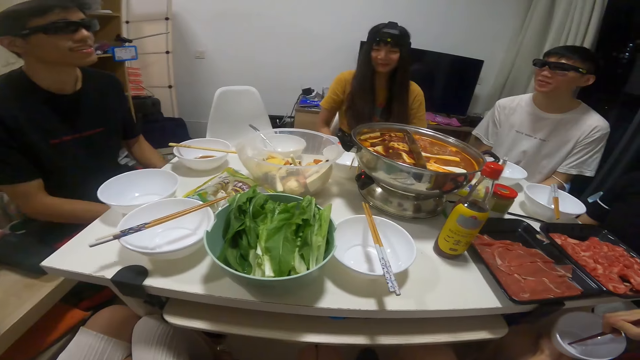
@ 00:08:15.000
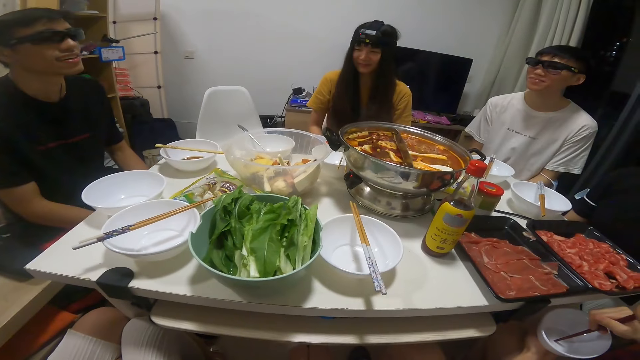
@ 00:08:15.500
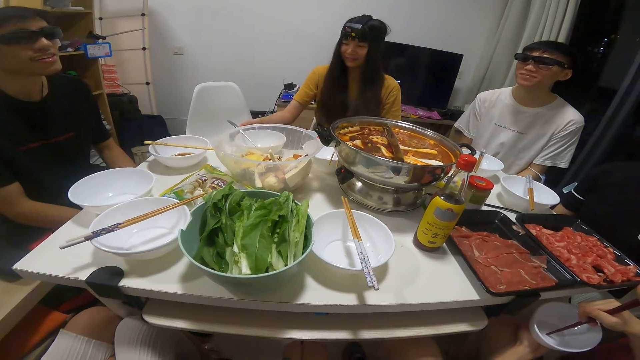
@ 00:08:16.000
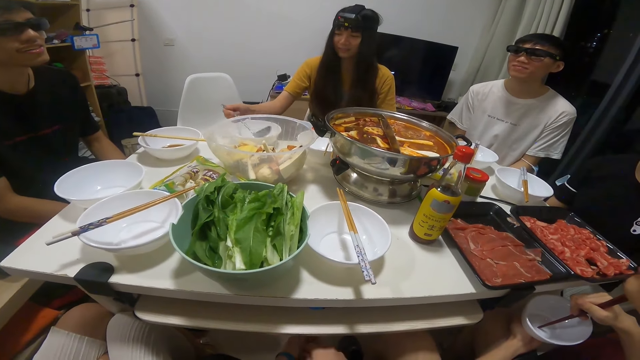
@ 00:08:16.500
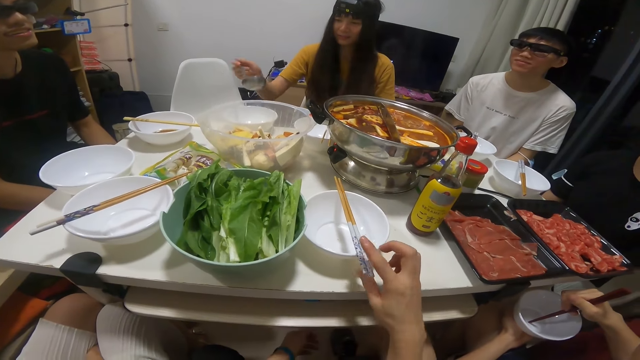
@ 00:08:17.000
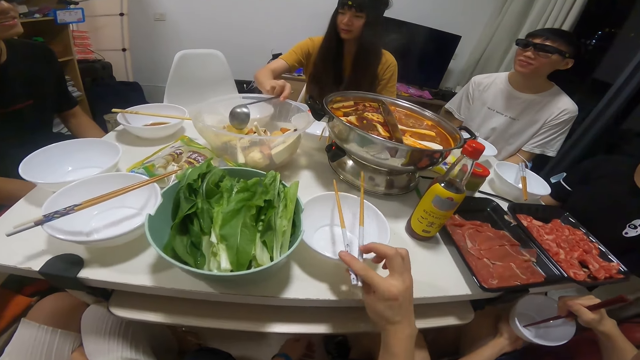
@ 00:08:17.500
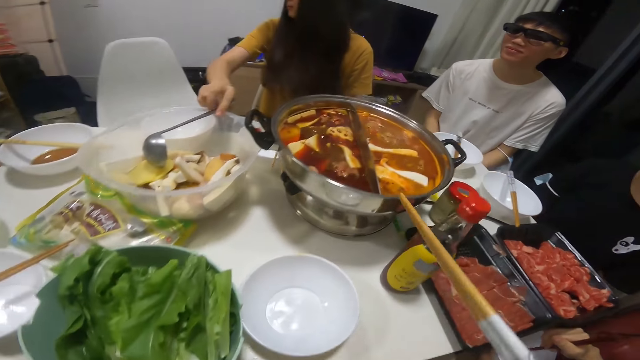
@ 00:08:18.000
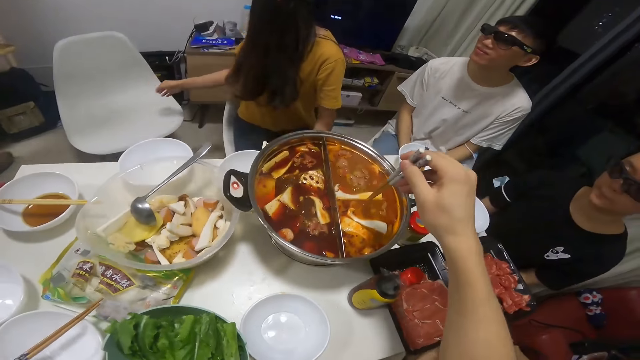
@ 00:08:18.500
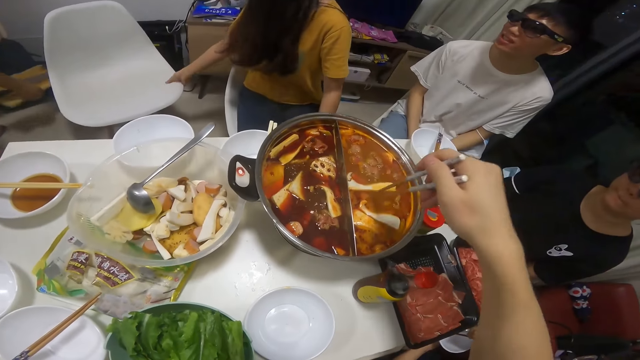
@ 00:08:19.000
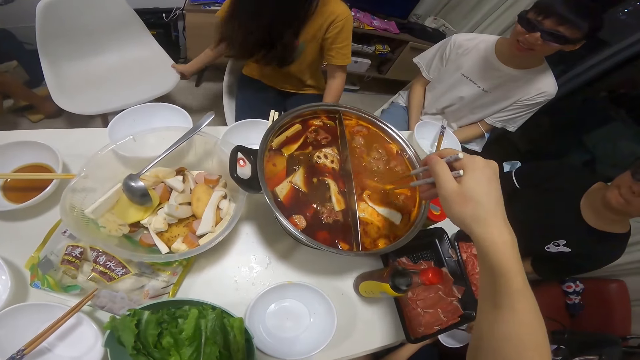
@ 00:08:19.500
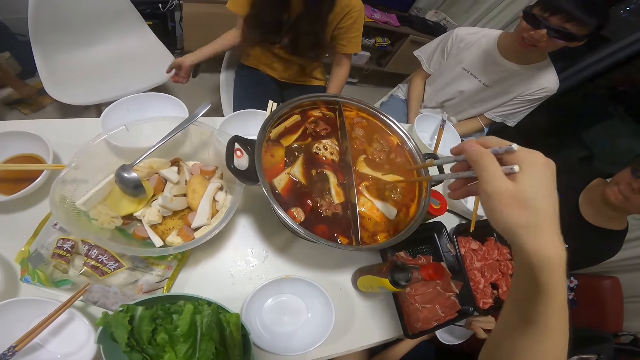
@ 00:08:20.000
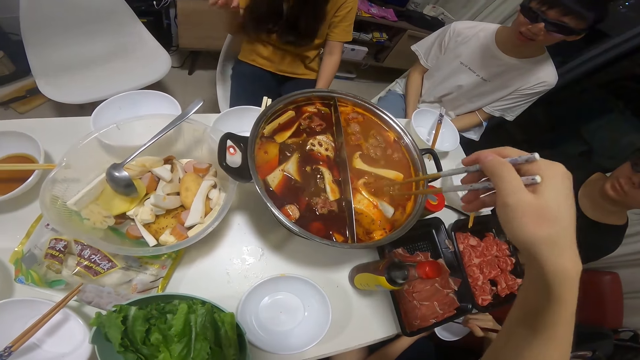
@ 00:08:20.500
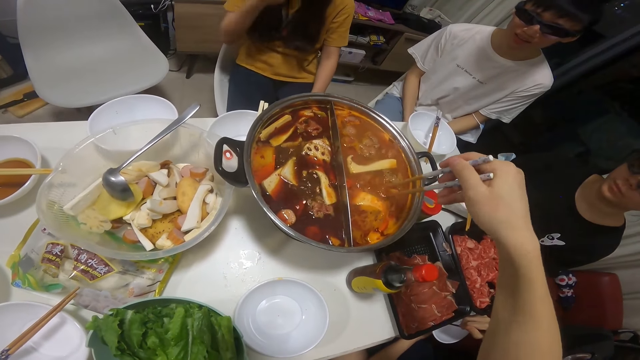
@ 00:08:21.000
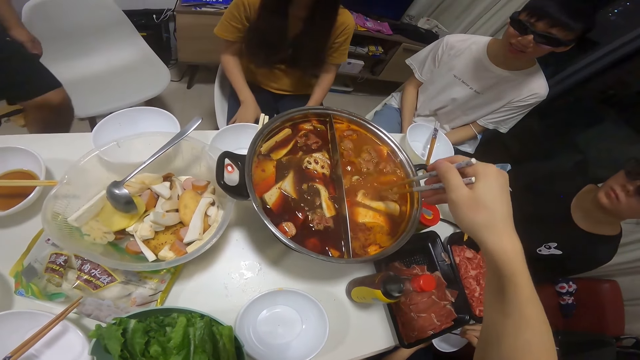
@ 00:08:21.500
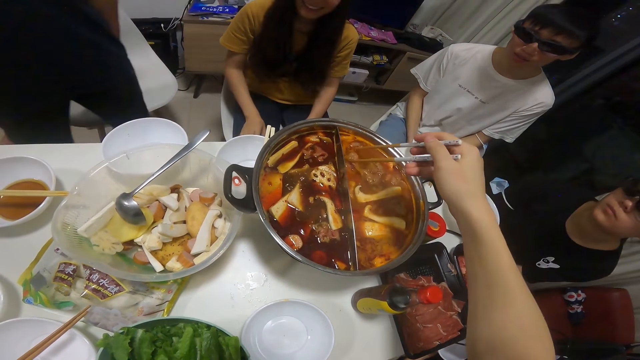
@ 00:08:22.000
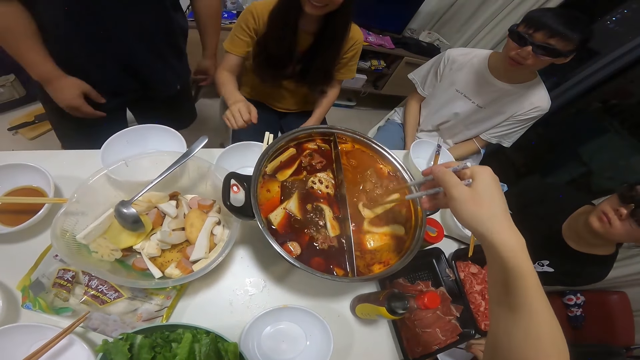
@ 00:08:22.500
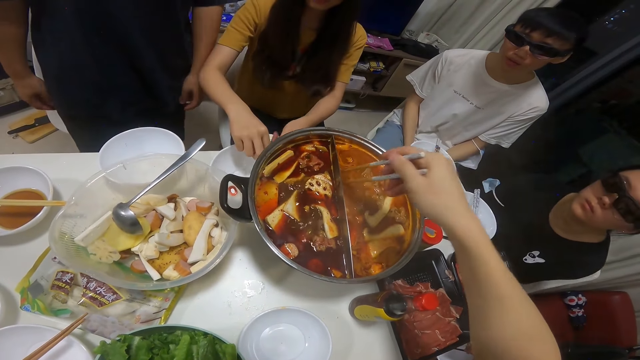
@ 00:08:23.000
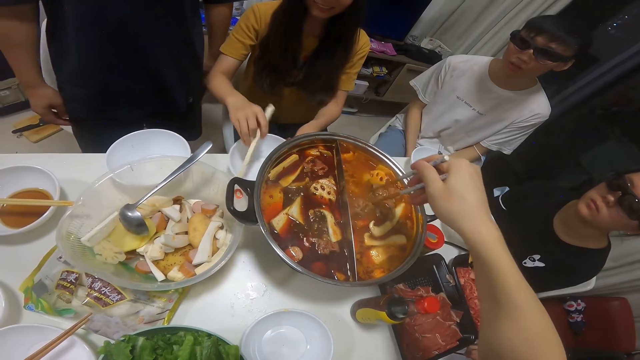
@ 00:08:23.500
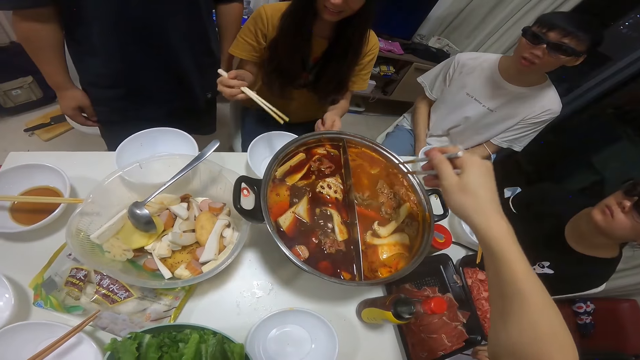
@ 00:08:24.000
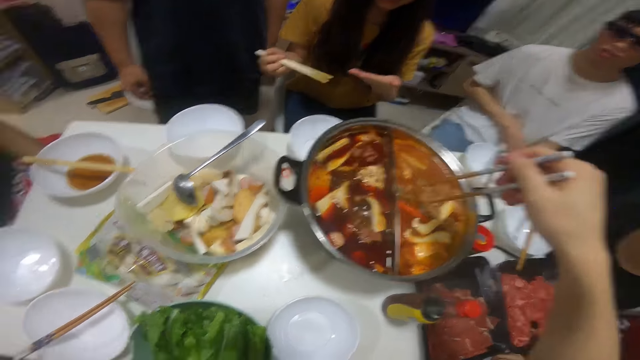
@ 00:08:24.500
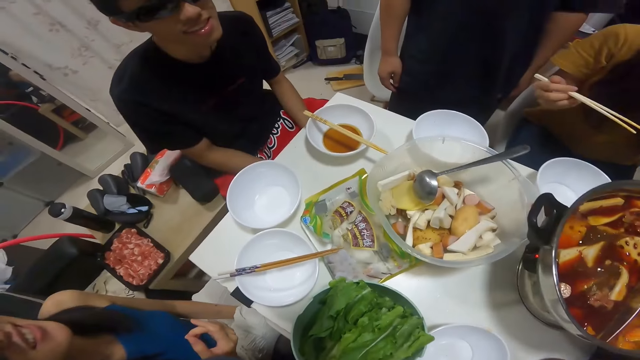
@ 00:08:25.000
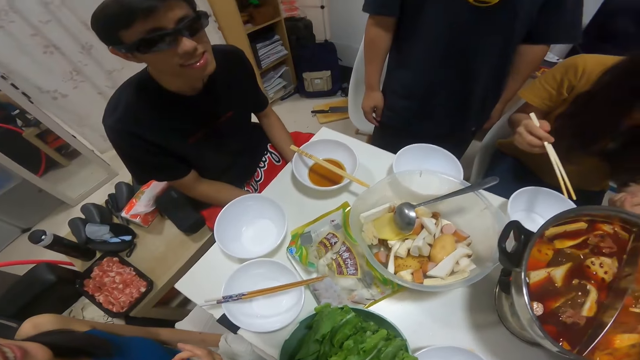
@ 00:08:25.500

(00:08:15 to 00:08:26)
A woman takes the spoon in the bowl with her left hand. The woman drops the spoon in the bowl of fried lotus. The camera wearer takes the chopstick in the bowl. He puts the spoon on the bowl. He stirs the boiling soup with his chopstick. The woman takes the chopstick in the bowl with her left hand.

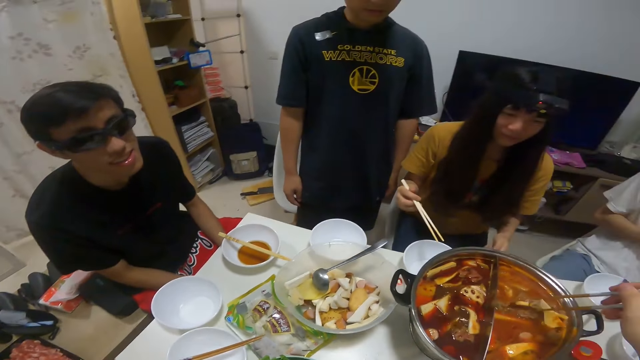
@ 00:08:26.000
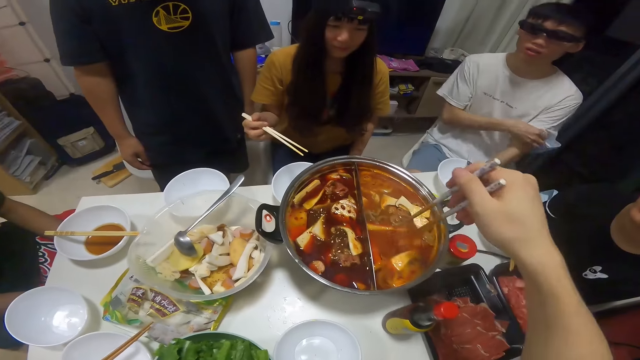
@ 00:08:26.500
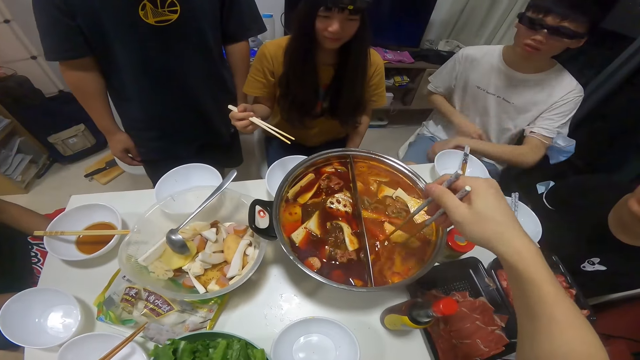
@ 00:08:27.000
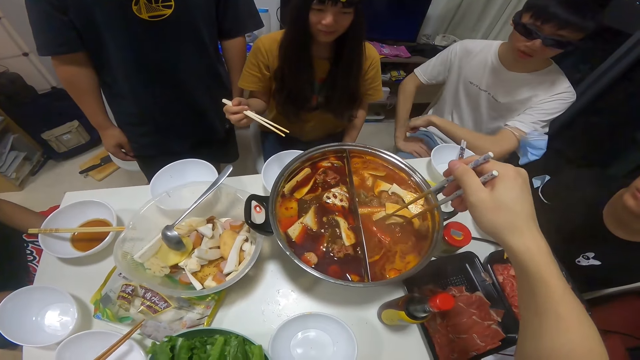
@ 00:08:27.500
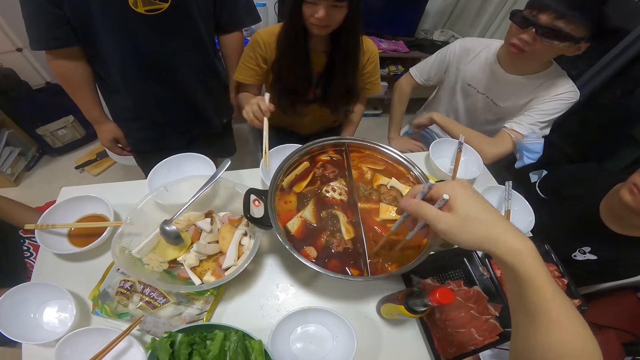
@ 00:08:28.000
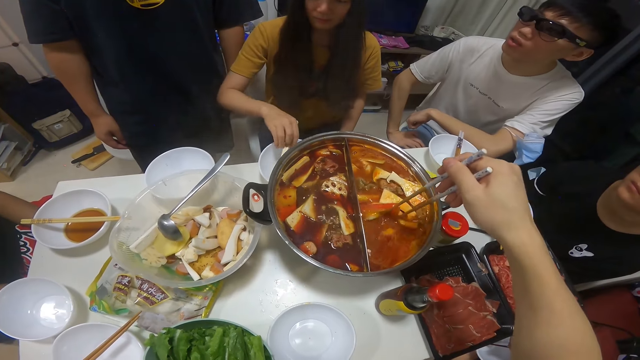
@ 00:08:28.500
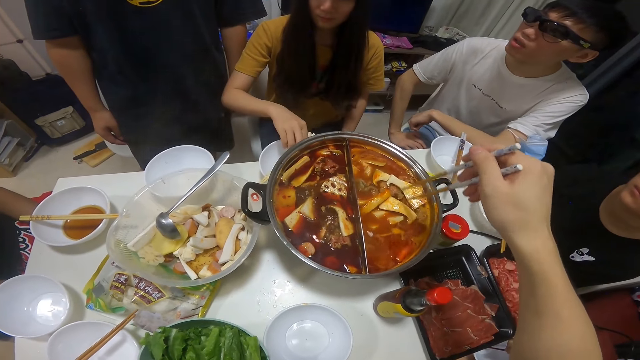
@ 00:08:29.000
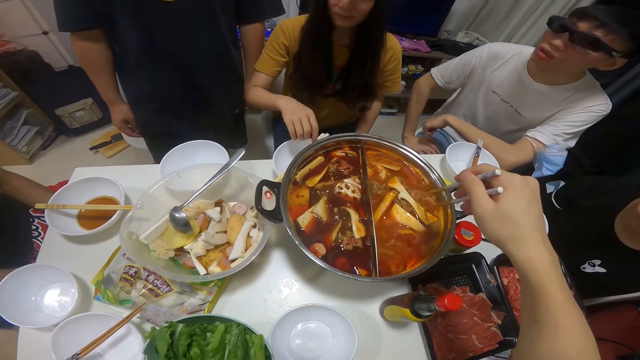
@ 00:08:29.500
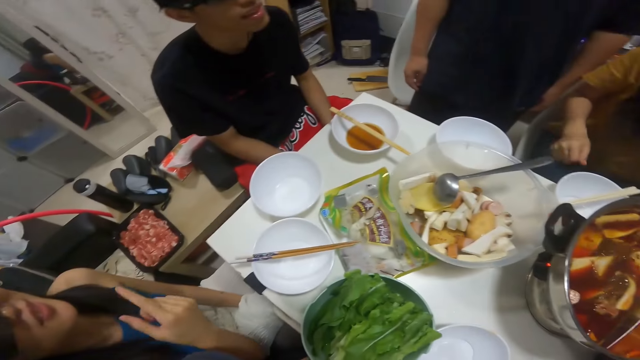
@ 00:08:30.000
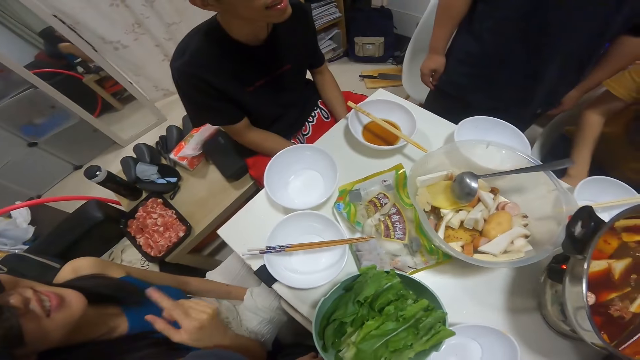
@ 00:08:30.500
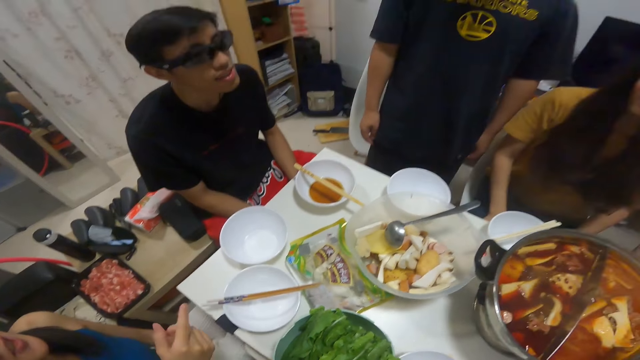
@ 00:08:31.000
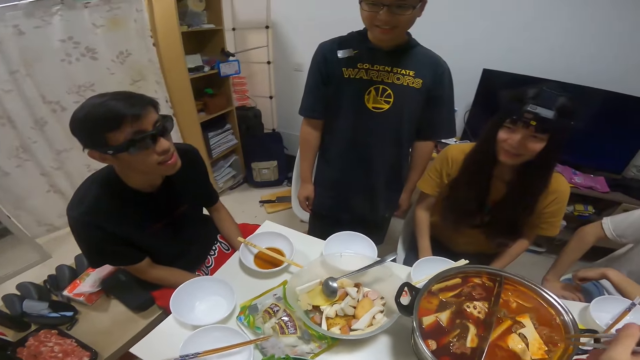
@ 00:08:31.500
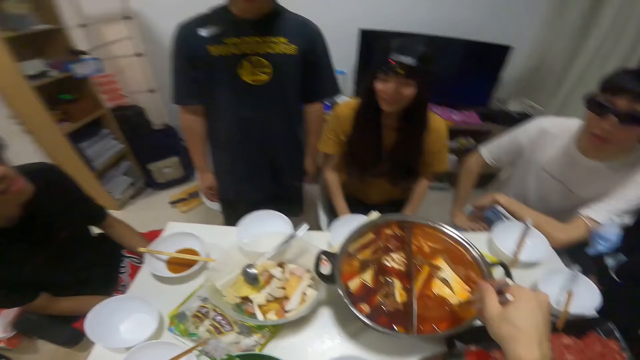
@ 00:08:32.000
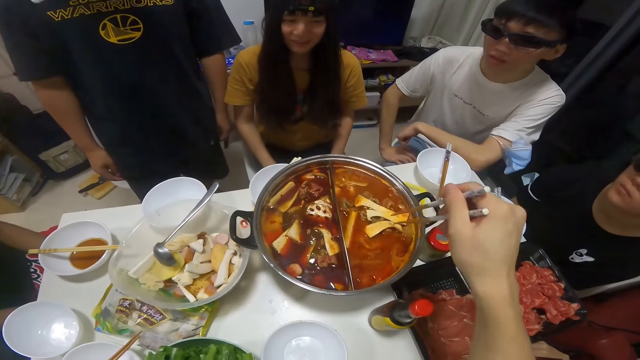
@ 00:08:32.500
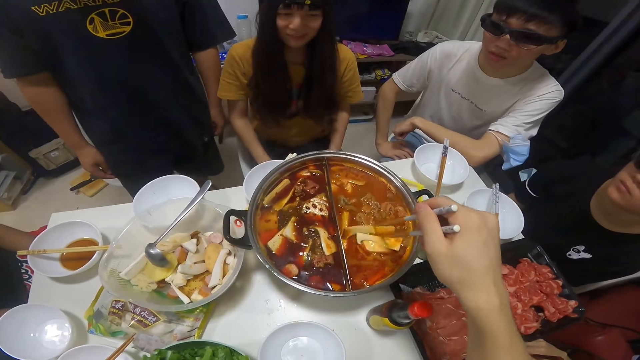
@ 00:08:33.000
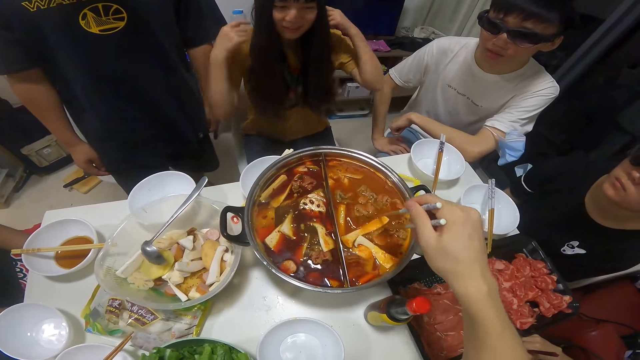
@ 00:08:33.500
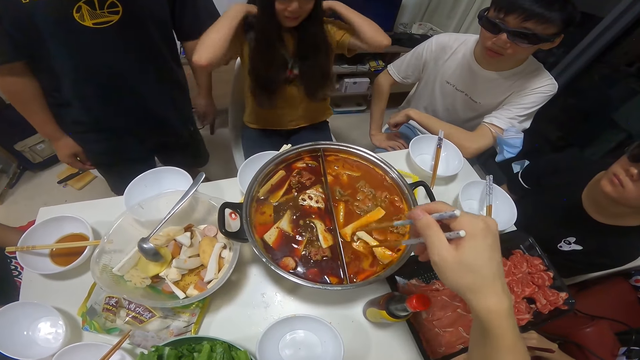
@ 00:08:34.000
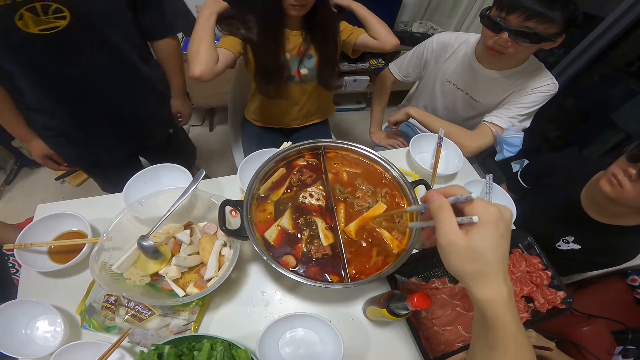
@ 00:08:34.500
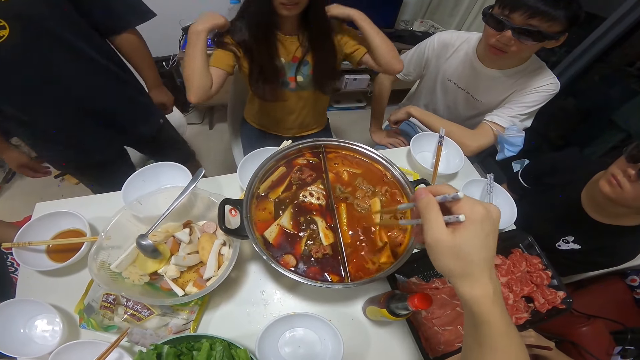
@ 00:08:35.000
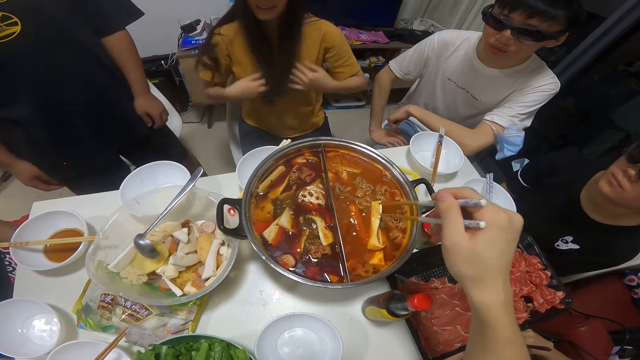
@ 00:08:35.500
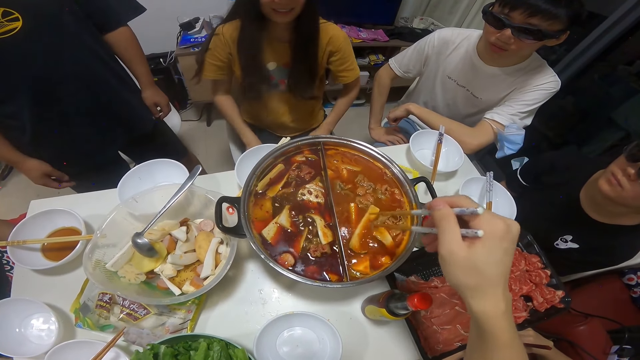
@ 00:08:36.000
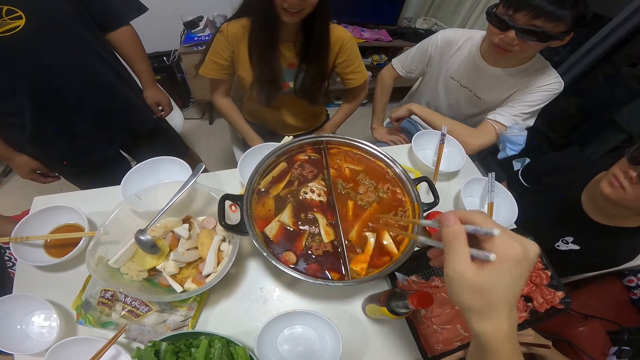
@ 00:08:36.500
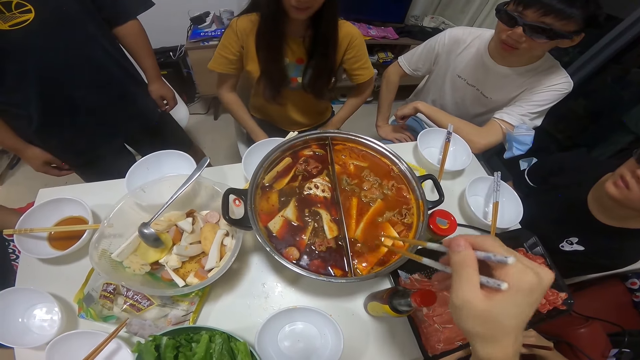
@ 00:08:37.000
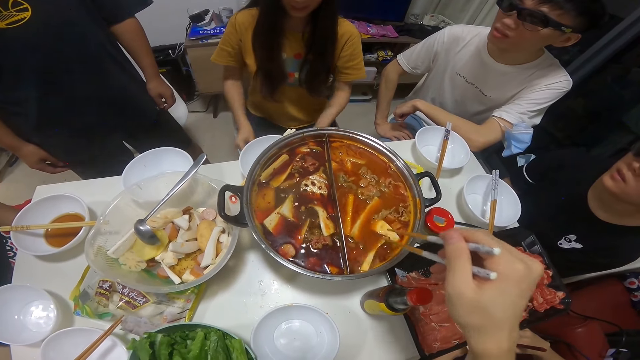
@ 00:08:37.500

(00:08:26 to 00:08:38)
The camera wearer stirs food in the bowl. A woman drops the chopstick in the bowl with her left hand. Another woman interacts with several people.
